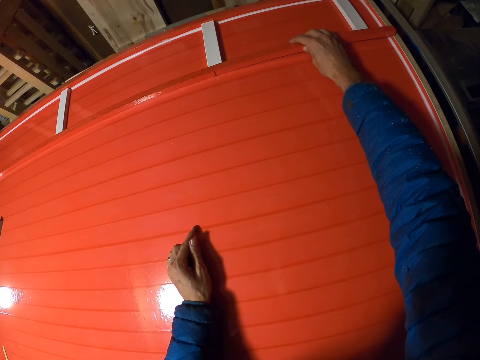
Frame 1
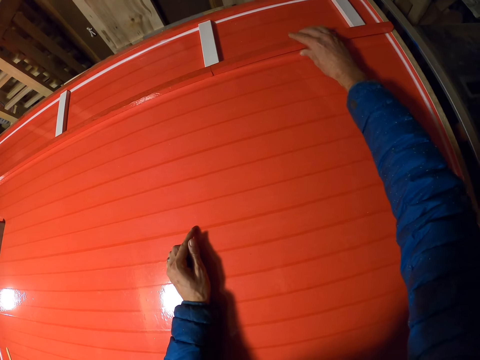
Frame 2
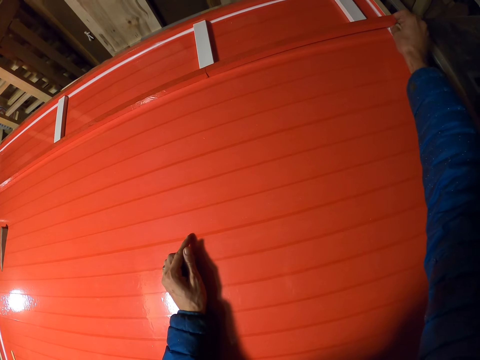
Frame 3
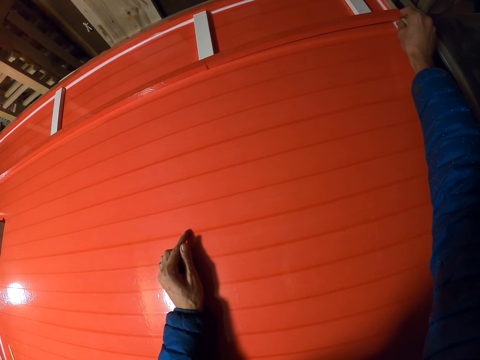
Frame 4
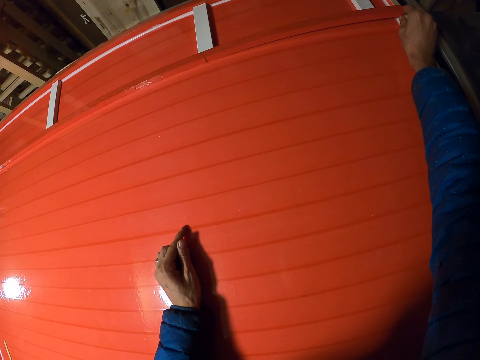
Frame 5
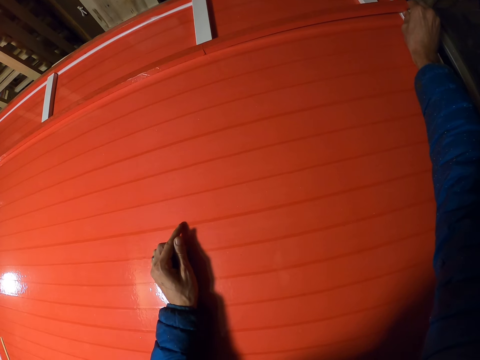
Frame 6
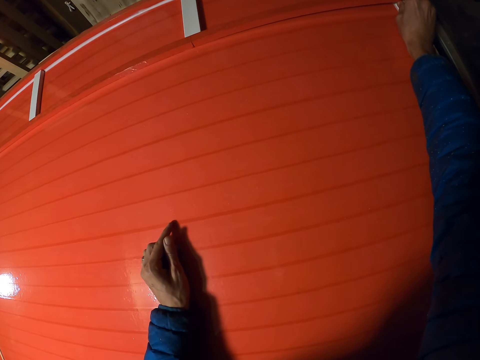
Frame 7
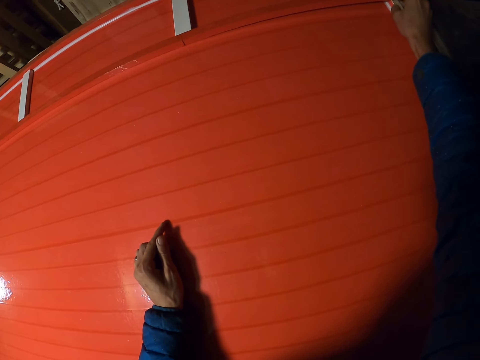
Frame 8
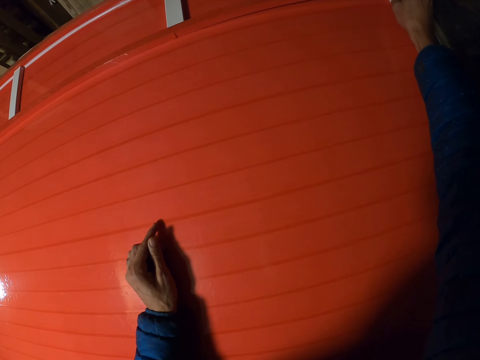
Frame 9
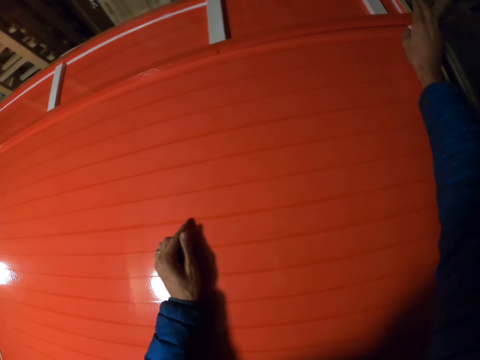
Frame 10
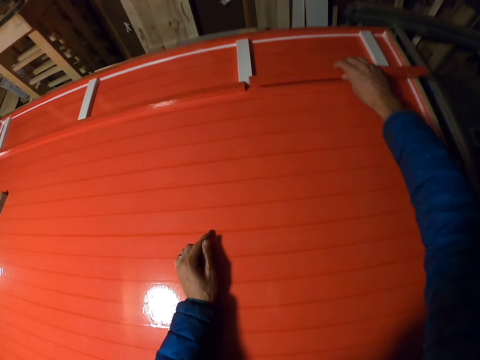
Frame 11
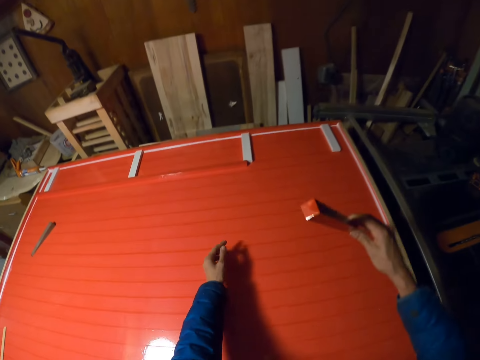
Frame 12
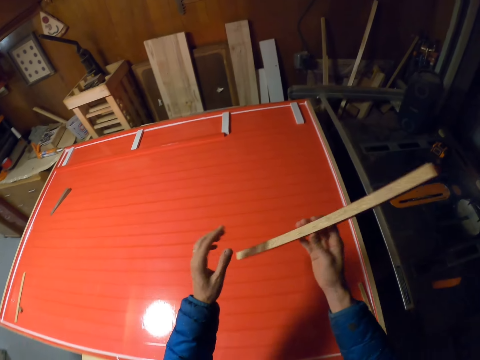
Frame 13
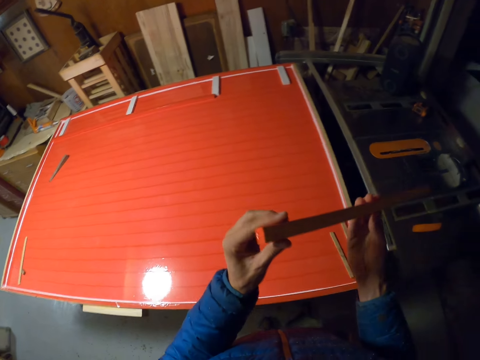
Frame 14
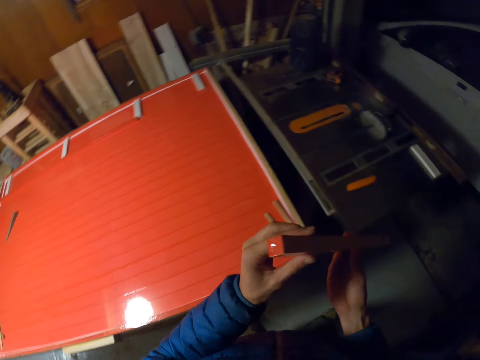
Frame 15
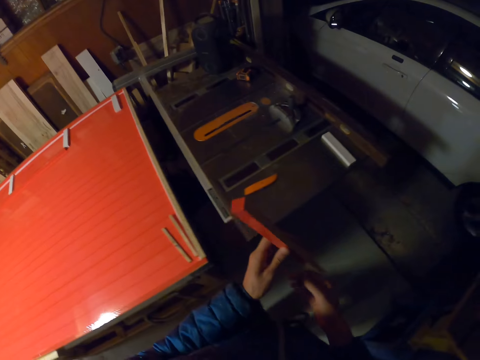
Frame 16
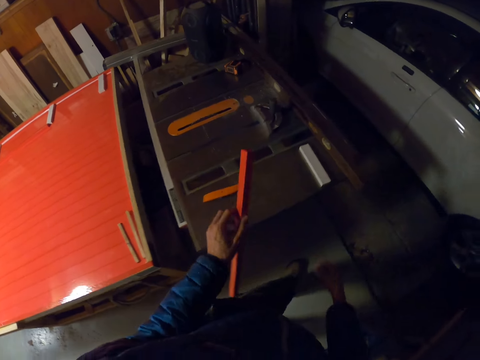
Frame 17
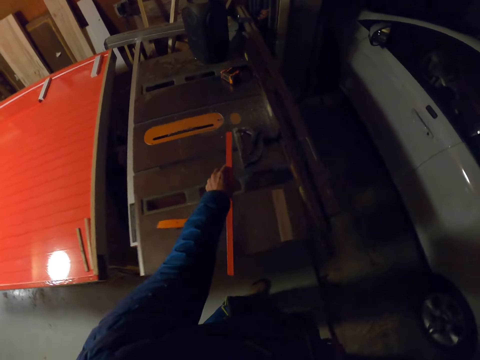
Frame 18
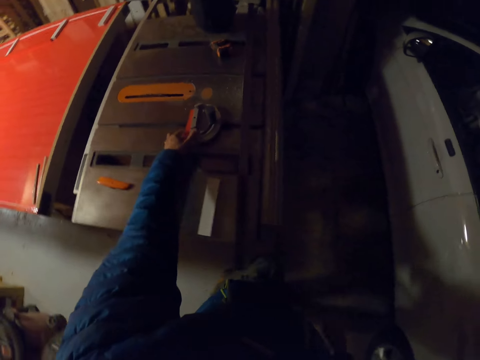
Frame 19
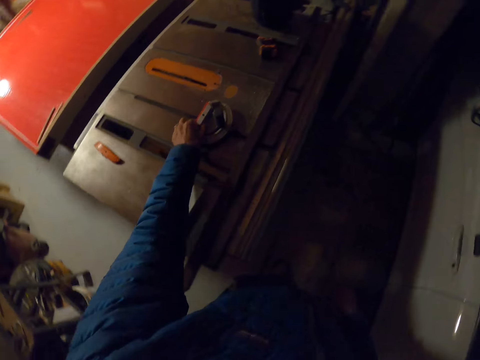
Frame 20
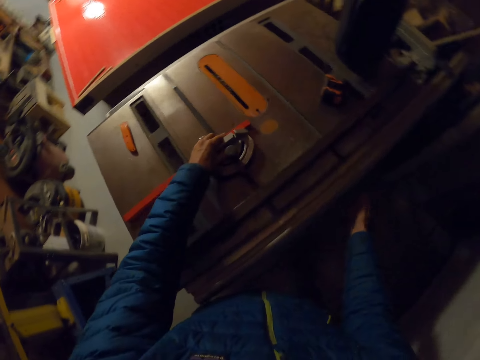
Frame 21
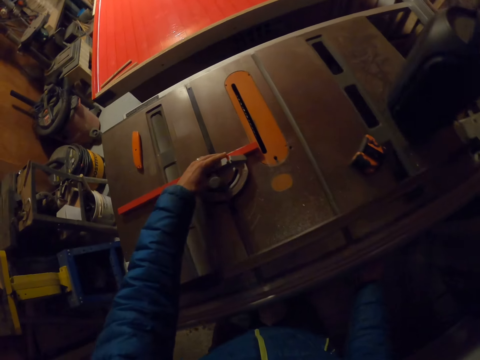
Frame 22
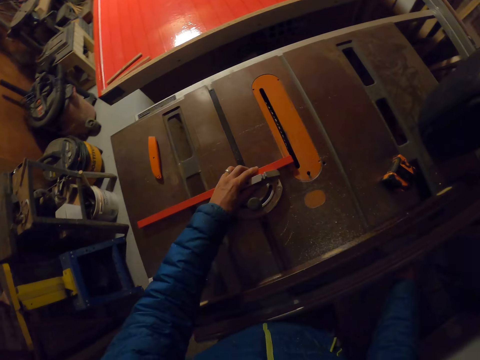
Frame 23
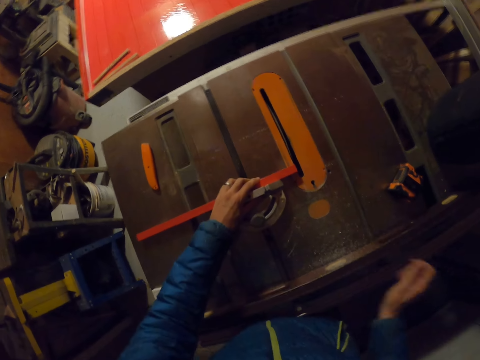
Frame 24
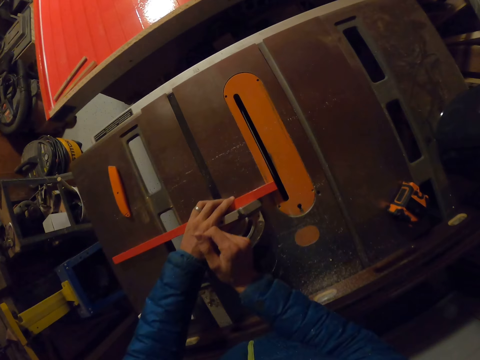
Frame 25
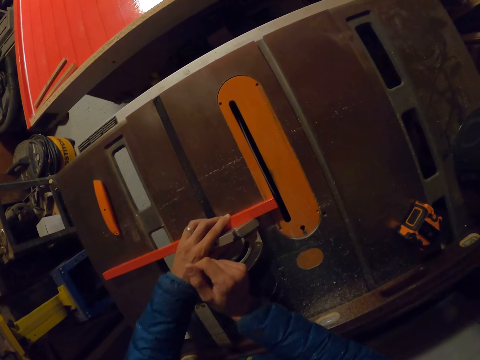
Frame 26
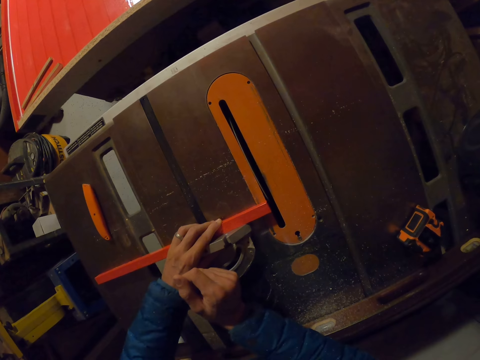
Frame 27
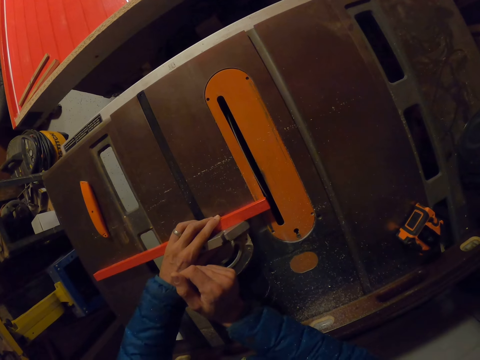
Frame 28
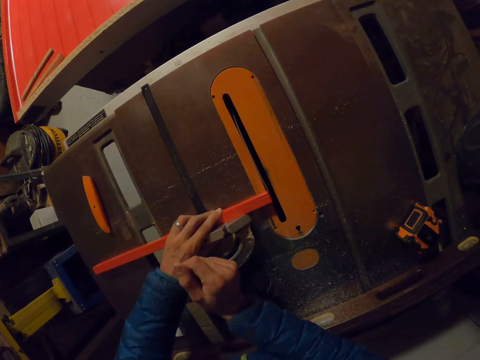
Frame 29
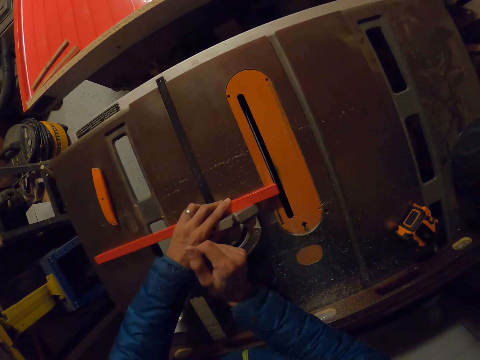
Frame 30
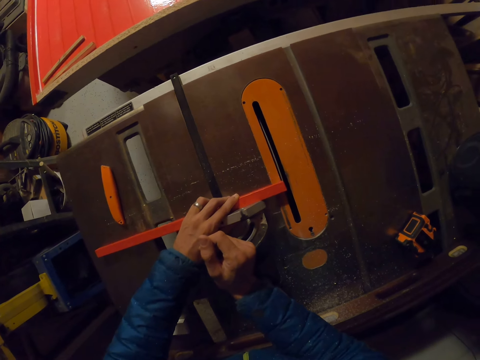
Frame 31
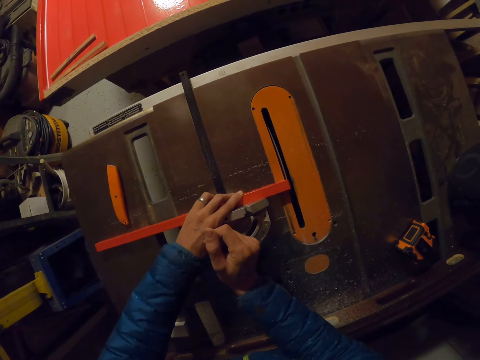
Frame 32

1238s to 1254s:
The camera wearer fixes the piece of wood to the long piece of wood on the board. They adjust the piece of wood on the board. They pick the piece of wood from the board. They look at the wood. They pass the piece of wood to the left hand. They walk to the saw. They drop the piece of wood on the miter gauge on the table saw. They turn the saw on. They glide the piece of wood on the miter gauge through the table saw with both hands.

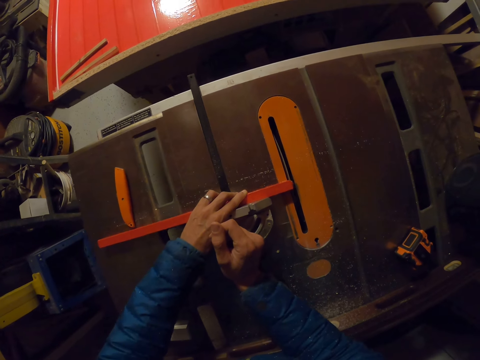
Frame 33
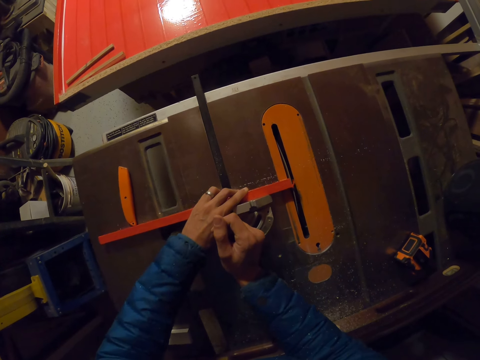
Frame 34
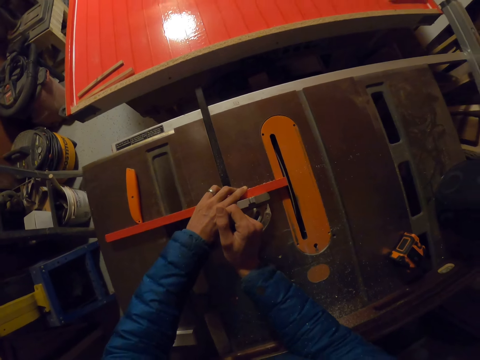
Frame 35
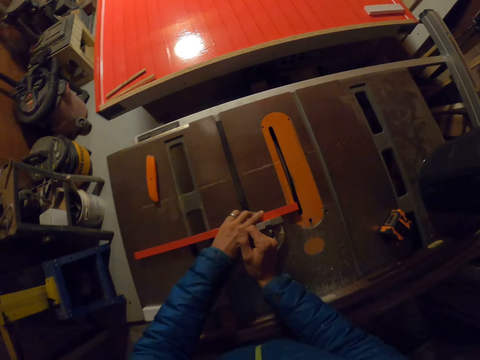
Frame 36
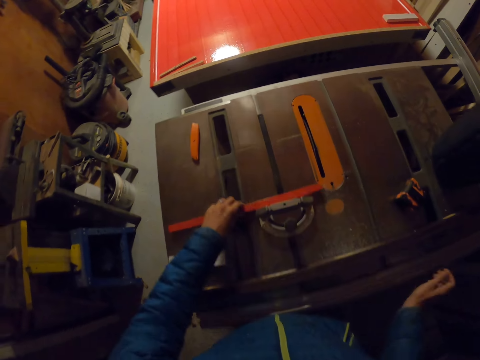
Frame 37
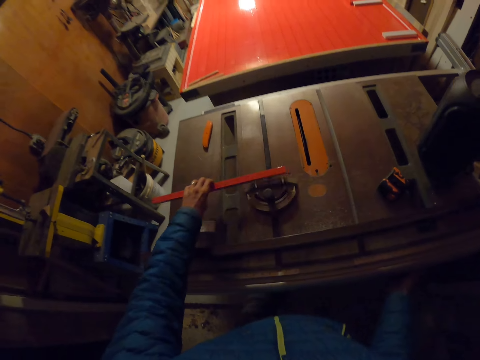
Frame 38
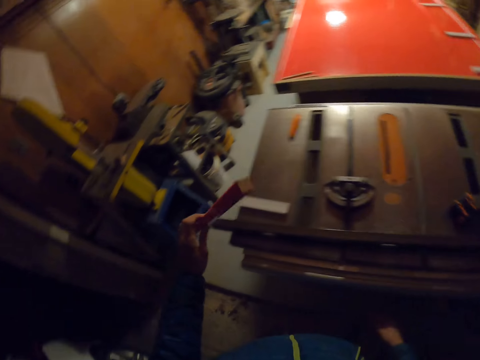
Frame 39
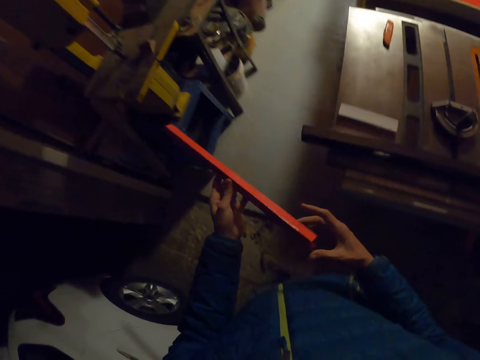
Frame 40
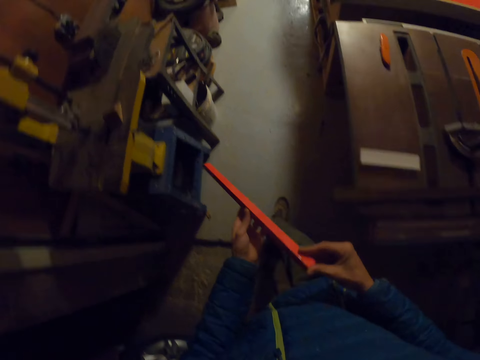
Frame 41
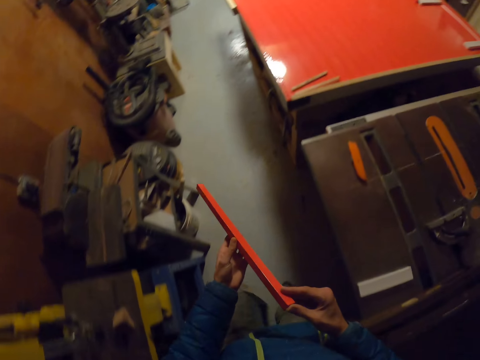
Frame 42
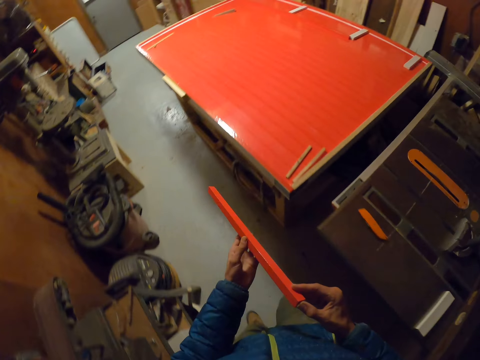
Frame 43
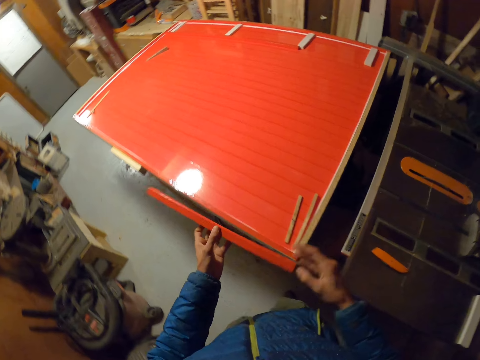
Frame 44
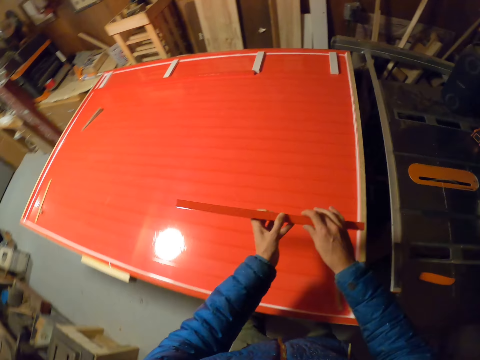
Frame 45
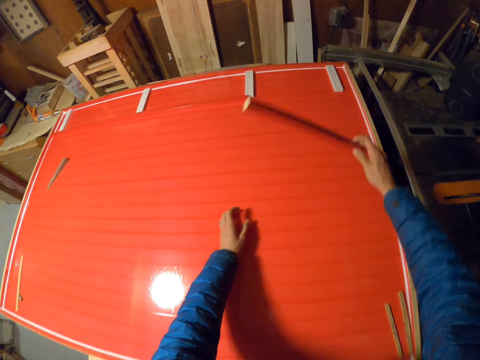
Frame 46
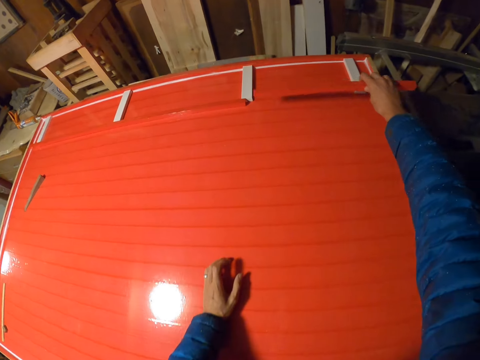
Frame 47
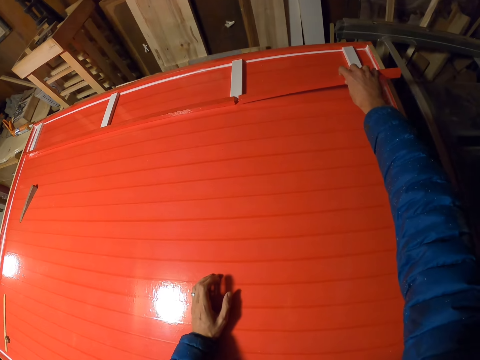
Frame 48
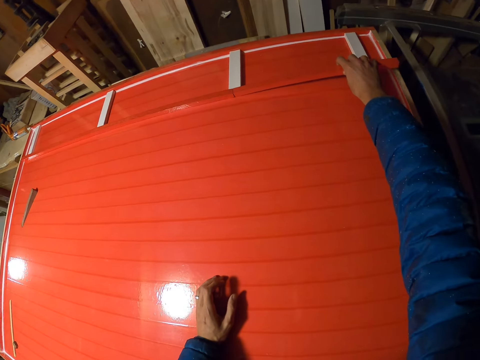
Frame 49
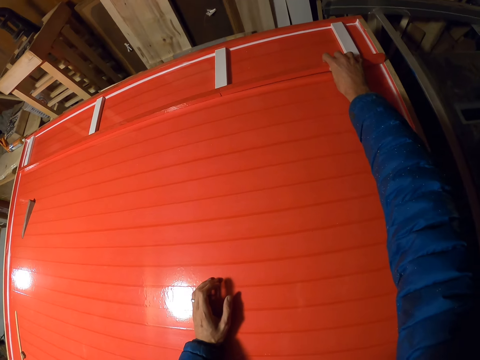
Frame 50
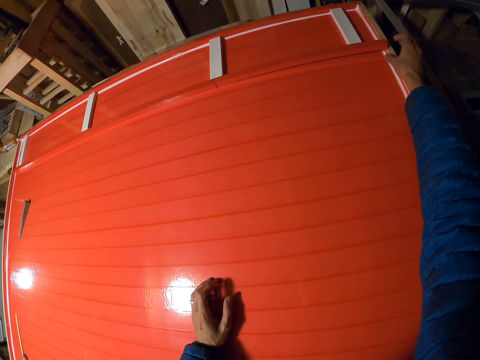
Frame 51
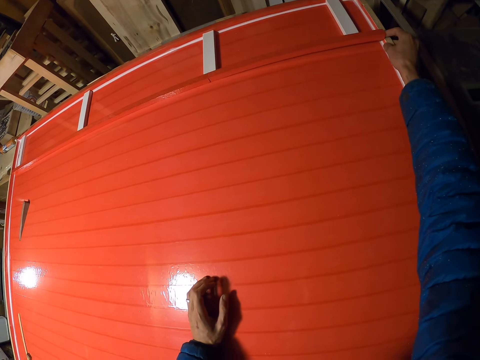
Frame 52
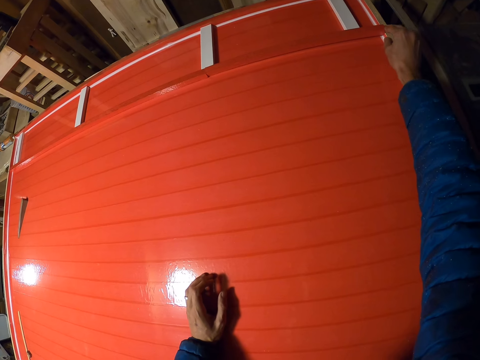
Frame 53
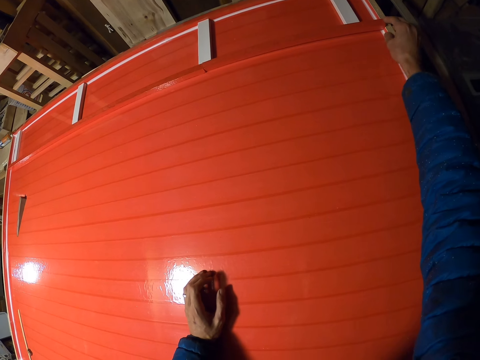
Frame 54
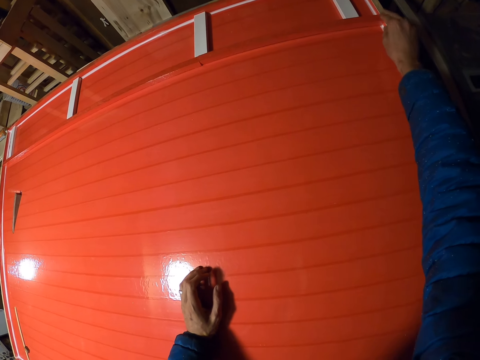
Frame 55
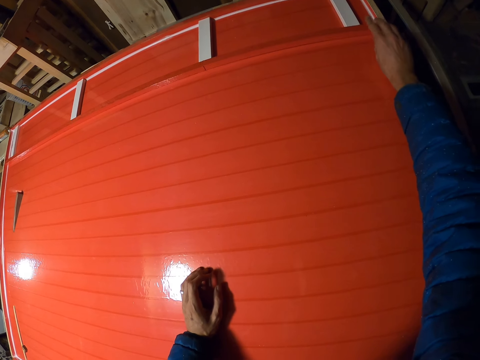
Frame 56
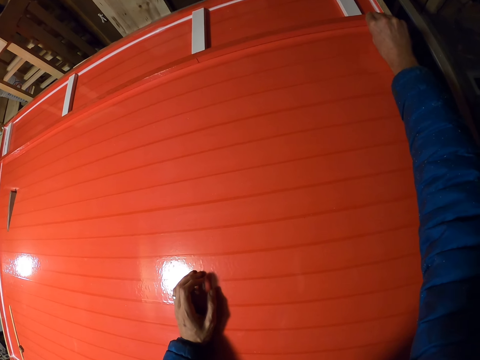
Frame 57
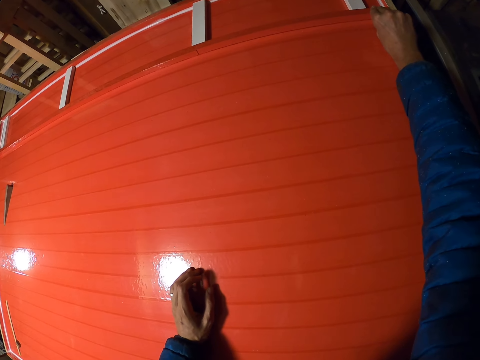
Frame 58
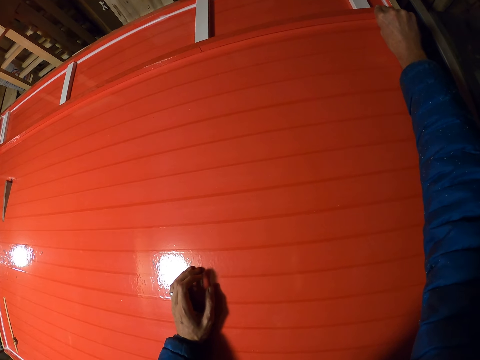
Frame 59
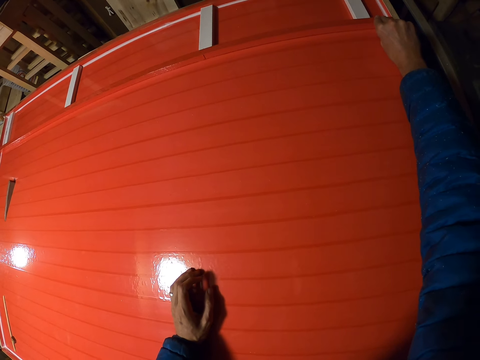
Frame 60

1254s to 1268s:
The camera wearer turns the saw off. They pick the piece of wood from the miter gauge with the left hand. They walk to the table. They pass the piece of wood to the right hand. They lay the wood on the table. They fix the piece of wood to the long piece of wood on the board. They adjust the piece of wood on the board.
